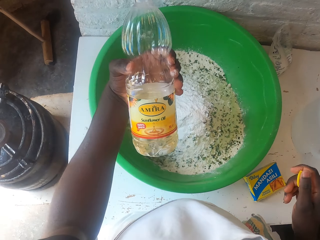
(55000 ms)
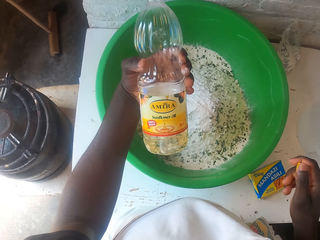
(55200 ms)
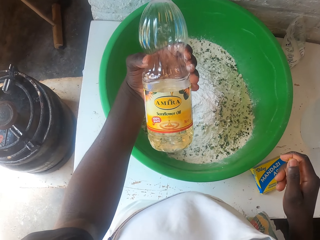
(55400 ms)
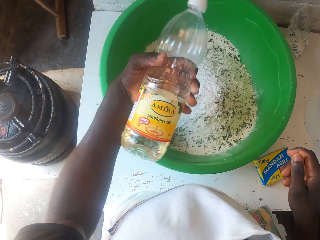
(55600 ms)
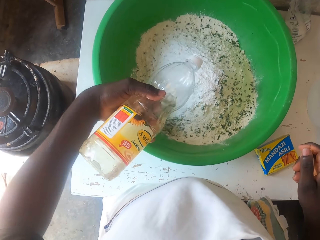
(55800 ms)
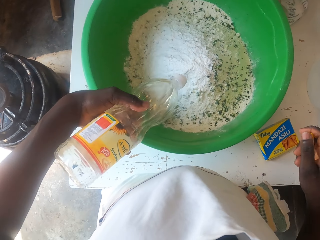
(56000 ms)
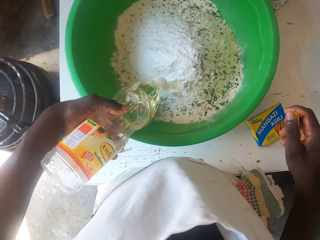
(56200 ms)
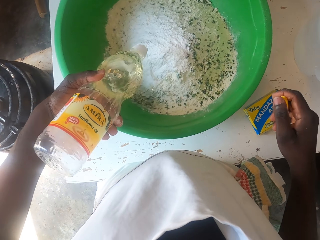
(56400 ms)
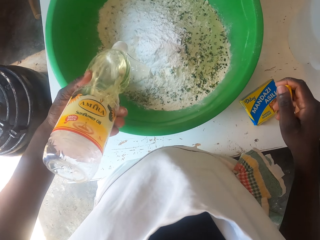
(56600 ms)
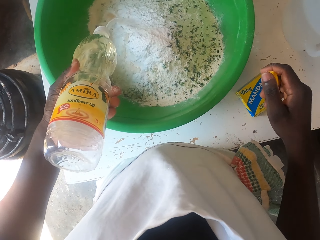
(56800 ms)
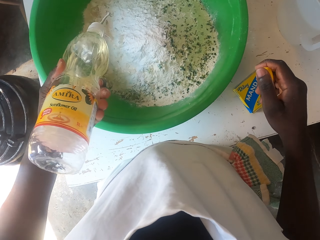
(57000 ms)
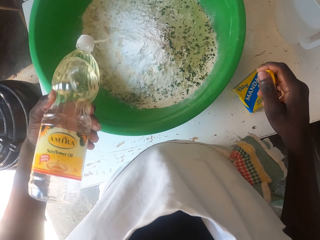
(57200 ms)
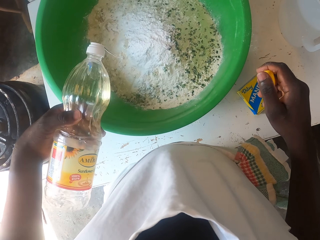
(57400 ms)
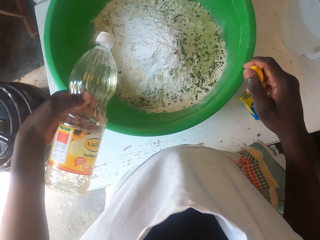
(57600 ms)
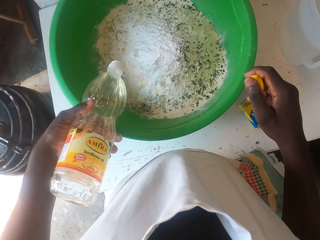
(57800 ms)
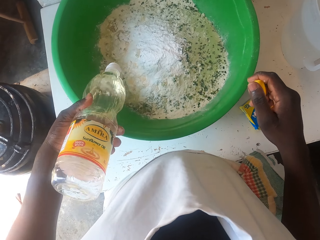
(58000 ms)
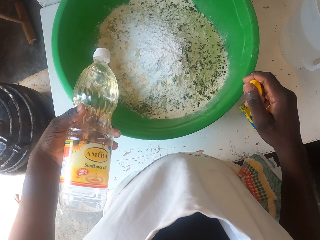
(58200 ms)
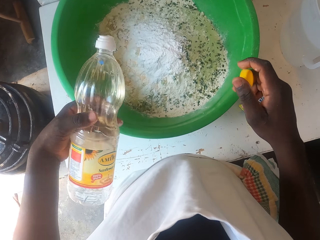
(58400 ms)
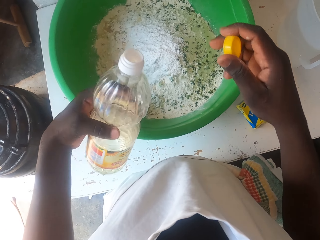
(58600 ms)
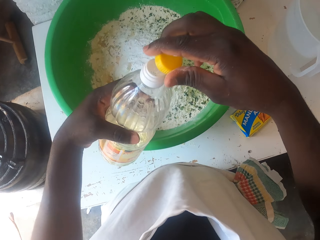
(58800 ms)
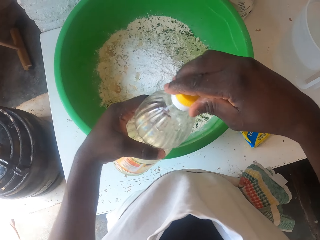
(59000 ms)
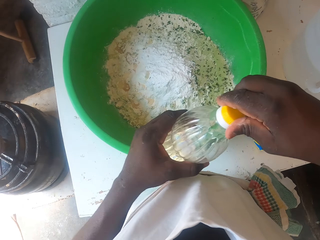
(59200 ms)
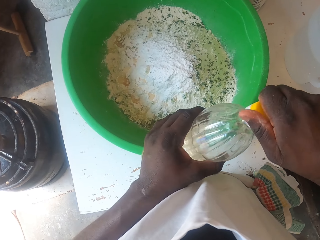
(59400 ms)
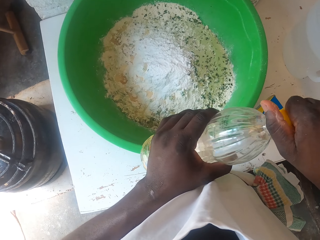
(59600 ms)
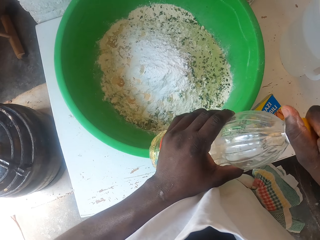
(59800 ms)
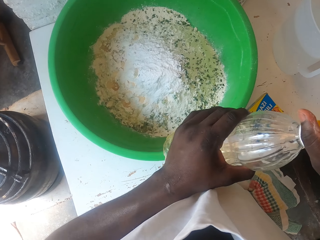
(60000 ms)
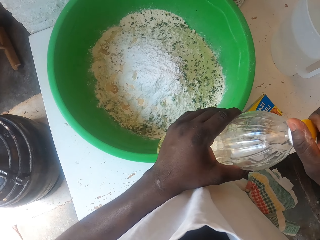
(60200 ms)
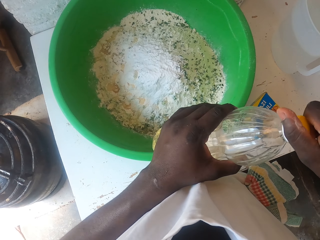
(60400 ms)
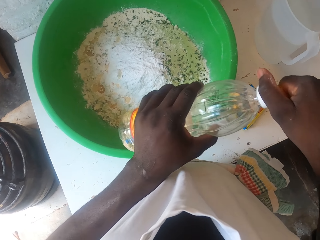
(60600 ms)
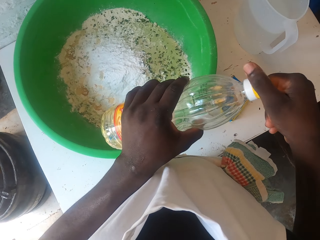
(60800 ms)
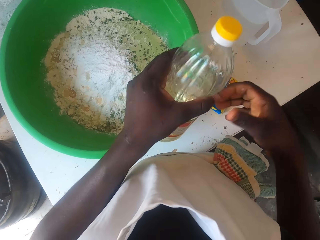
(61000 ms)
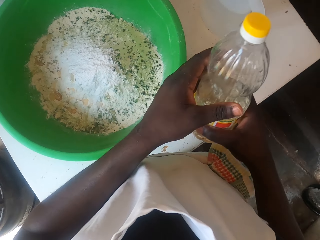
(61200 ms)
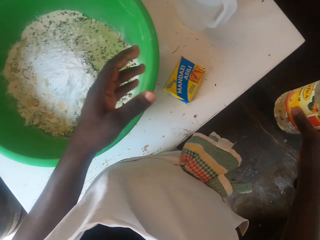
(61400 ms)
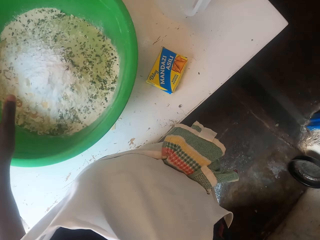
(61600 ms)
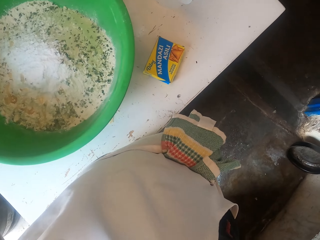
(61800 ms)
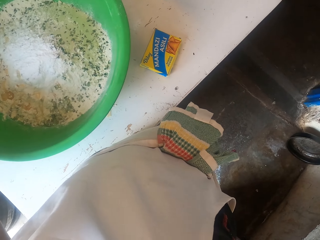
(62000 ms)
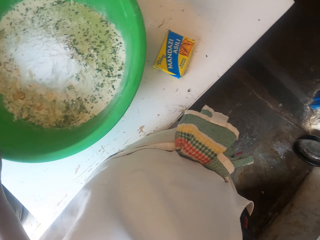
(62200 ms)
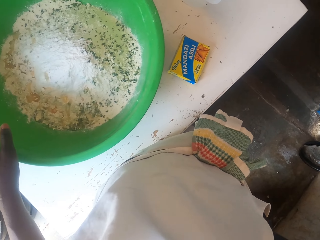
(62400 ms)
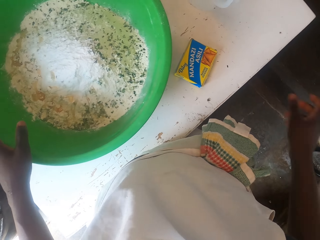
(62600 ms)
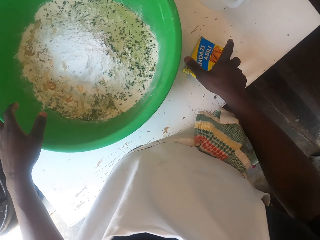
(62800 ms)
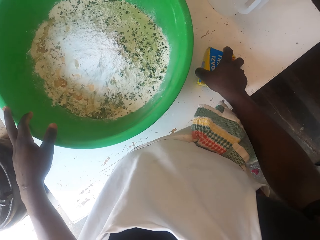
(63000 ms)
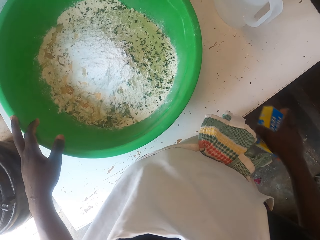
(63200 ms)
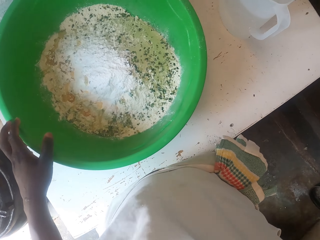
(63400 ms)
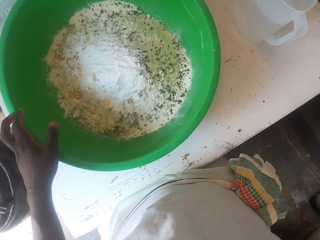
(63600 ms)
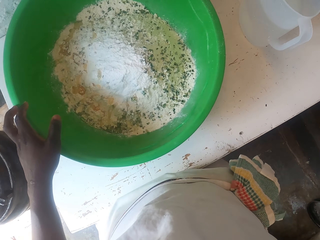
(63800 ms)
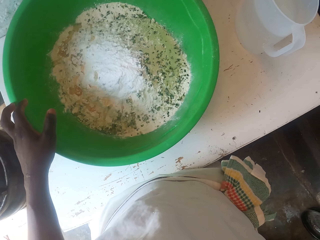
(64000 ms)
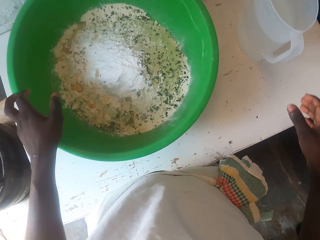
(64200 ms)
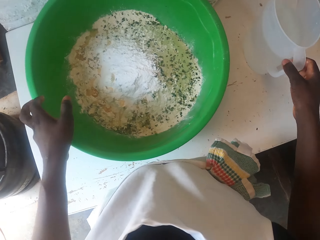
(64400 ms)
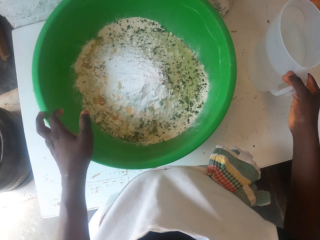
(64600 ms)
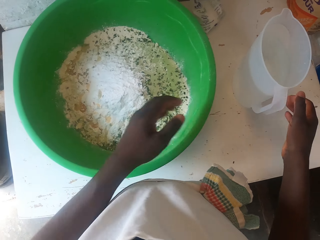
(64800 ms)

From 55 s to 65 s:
The camera wearer pours cooking oil onto the flour. They hold the lid. They close the bottle of cooking oil. They put the bottle of cooking oil aside. They grab the baking powder. They put the baking powder aside. They move the basin slightly on the table.

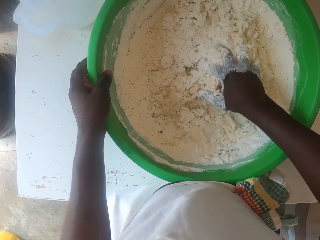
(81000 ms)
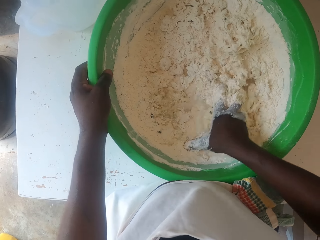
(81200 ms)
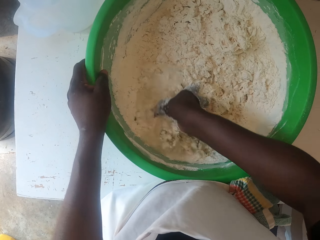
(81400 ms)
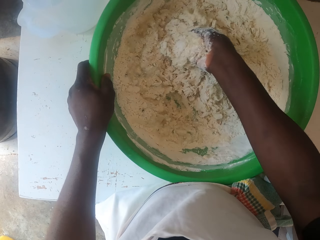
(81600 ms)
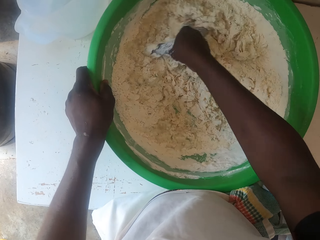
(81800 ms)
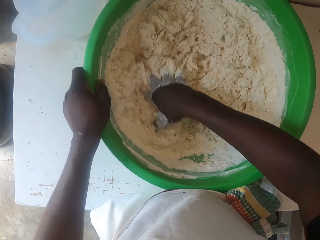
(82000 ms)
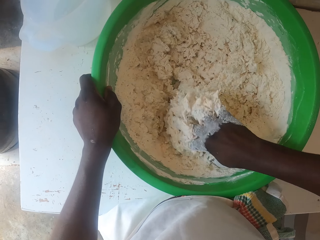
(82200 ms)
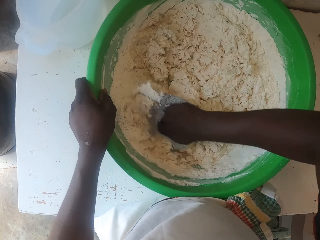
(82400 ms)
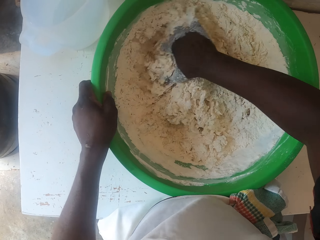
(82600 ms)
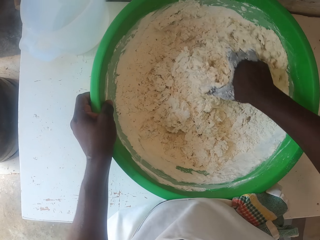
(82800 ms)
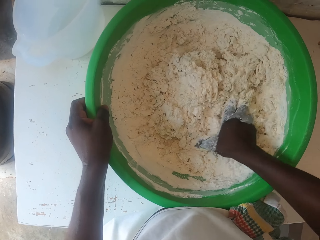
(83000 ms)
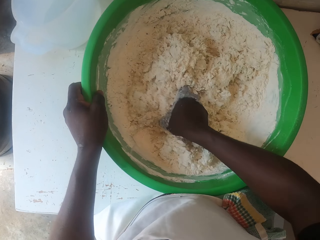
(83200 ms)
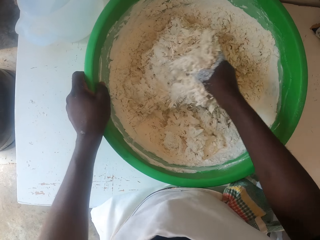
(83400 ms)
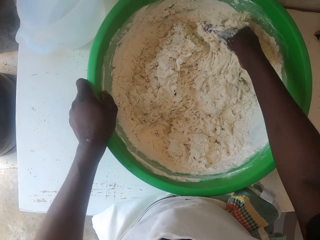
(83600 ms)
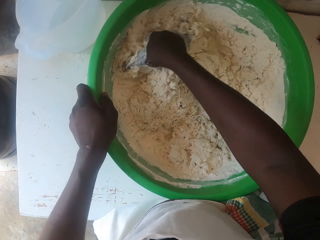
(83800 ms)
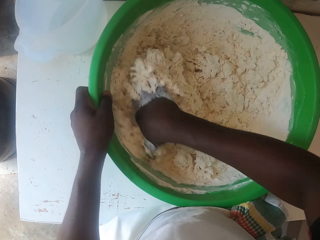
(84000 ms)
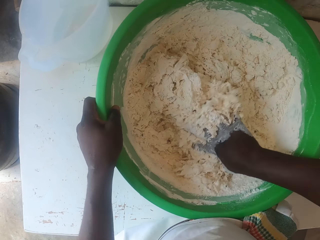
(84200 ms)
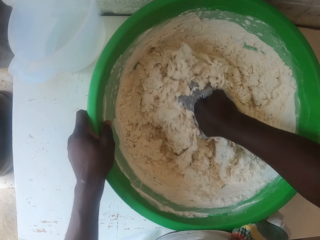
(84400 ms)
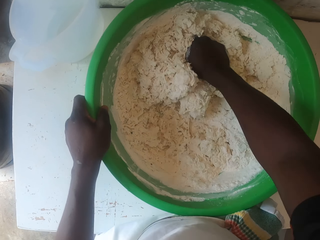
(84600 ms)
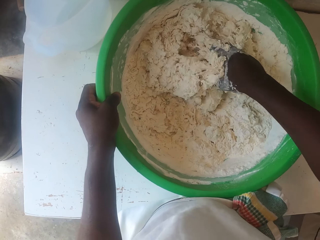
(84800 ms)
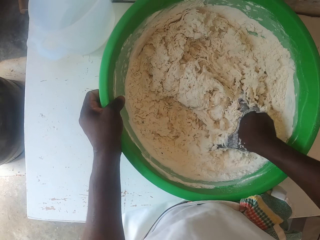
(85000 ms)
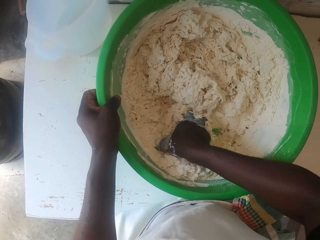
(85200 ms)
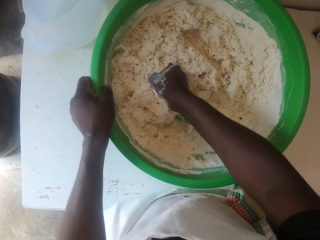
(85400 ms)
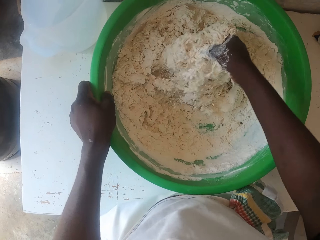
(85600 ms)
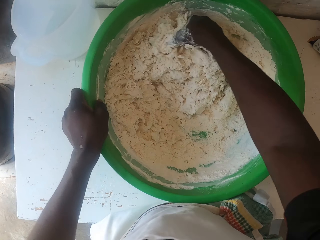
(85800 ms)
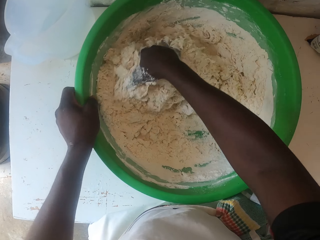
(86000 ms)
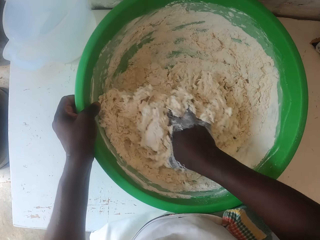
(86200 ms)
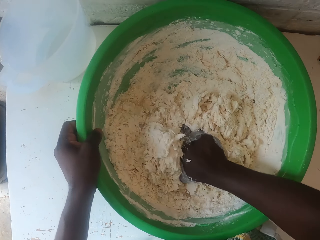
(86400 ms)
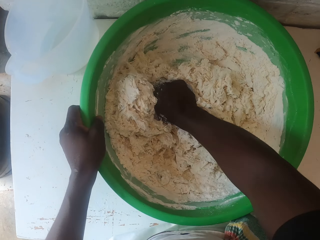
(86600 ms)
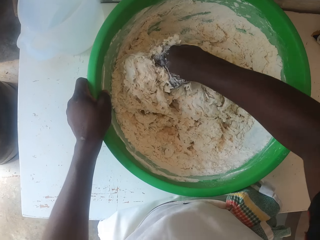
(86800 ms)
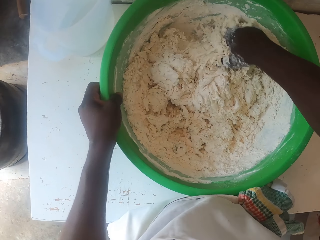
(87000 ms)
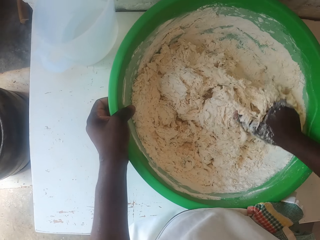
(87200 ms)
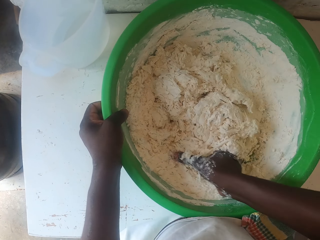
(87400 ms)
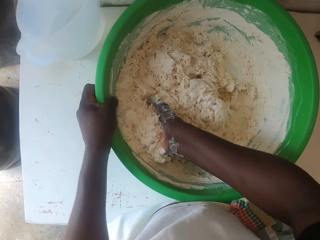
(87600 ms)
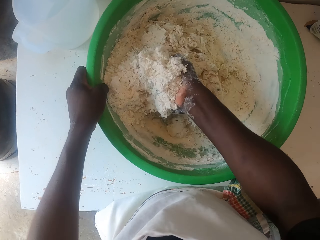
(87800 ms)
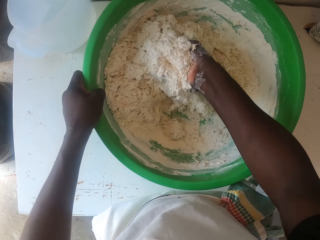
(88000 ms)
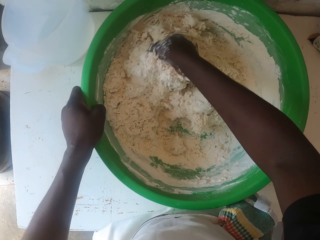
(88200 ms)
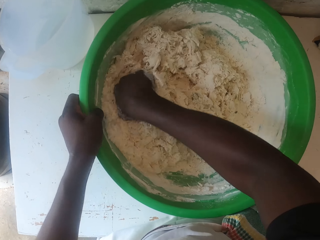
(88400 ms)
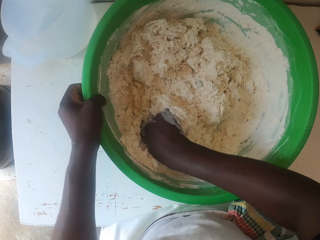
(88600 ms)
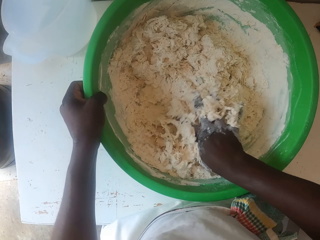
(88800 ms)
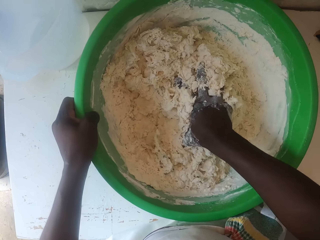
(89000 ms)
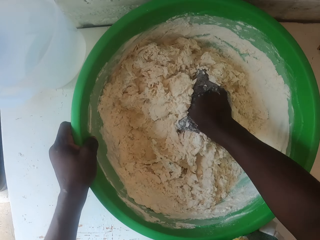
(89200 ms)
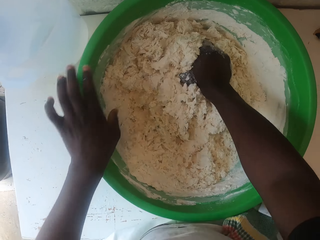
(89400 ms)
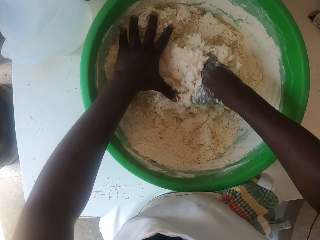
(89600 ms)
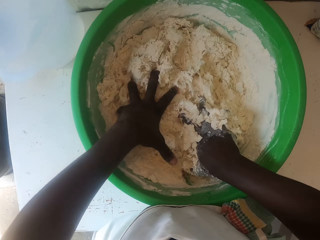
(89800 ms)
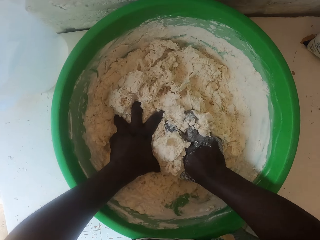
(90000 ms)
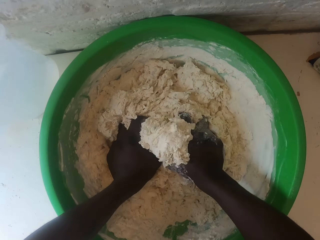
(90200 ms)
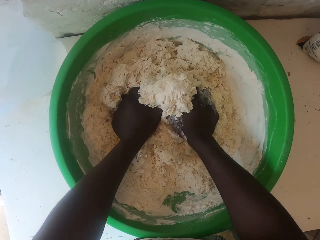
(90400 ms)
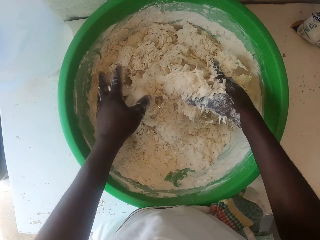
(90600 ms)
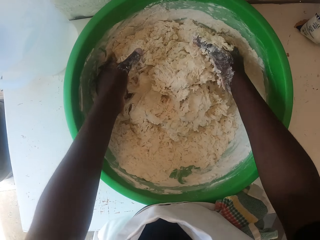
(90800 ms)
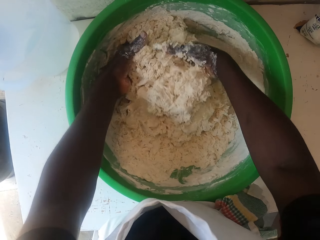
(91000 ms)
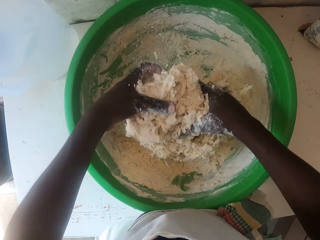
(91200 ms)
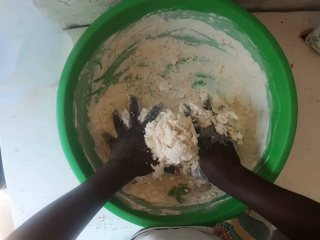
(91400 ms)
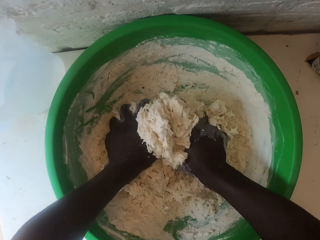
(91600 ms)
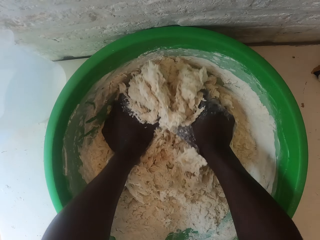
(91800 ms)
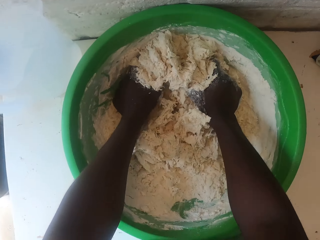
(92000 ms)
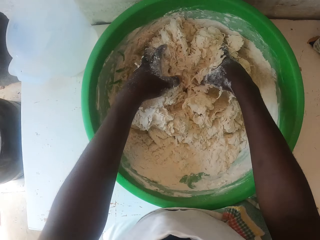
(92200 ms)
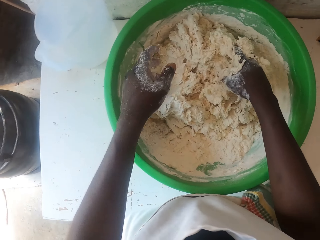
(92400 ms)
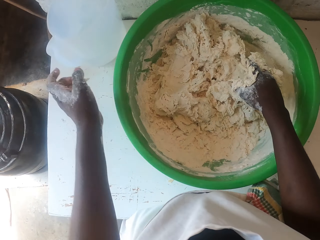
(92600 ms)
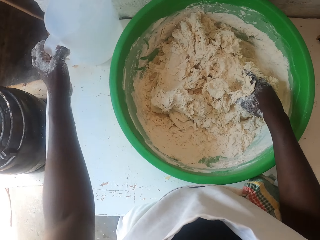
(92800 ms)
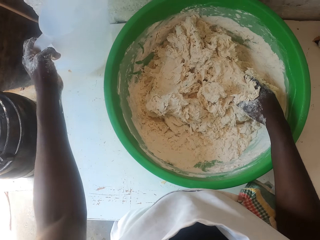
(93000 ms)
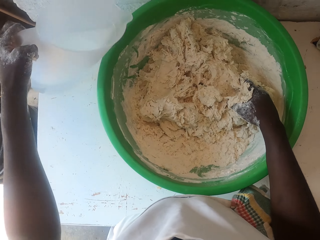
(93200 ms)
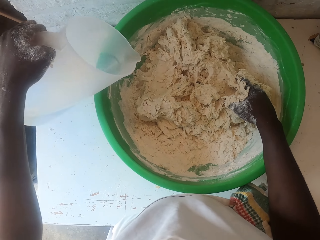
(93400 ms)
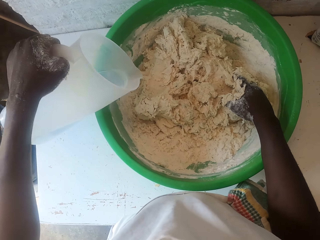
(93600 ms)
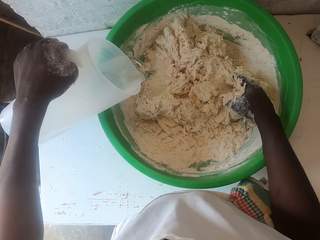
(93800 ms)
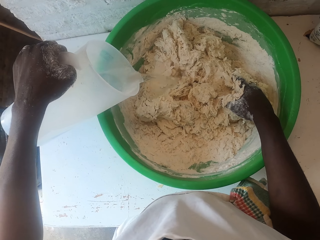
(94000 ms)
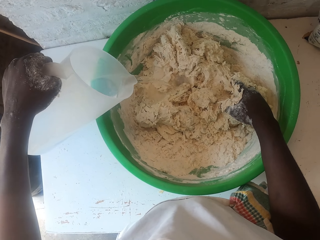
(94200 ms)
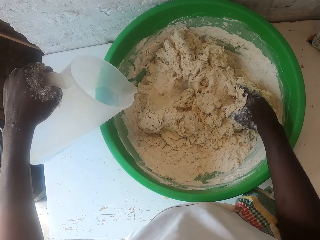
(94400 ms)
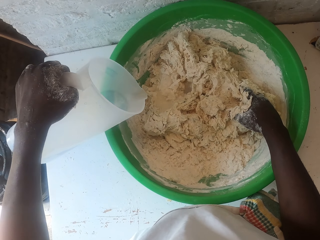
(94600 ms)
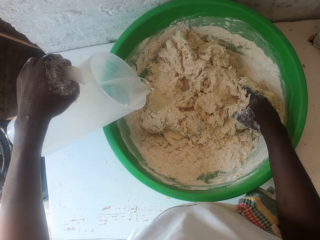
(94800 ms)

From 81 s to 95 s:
The camera wearer kneads the dough. They knead the dough with both hands. They grab a jug of water. They pour water onto the dough.
